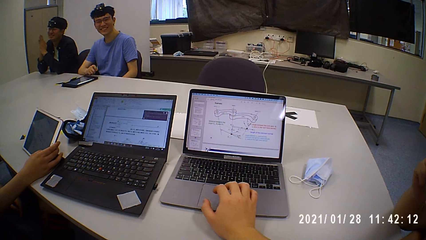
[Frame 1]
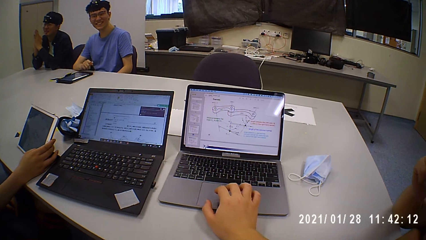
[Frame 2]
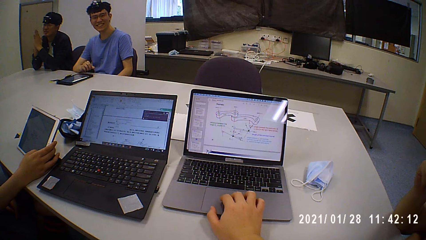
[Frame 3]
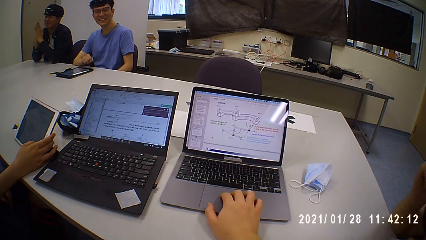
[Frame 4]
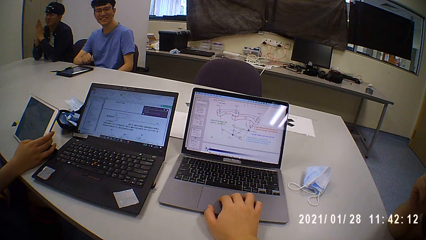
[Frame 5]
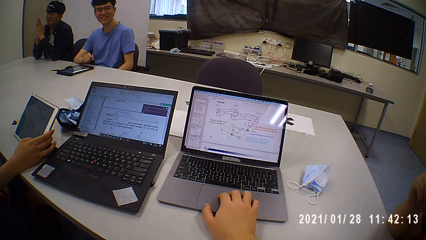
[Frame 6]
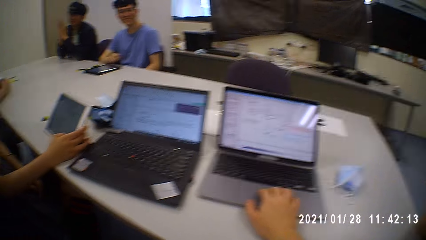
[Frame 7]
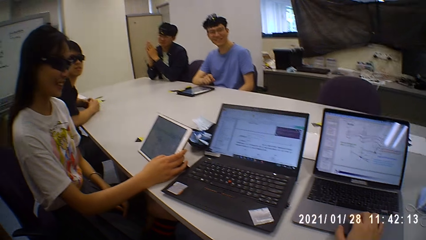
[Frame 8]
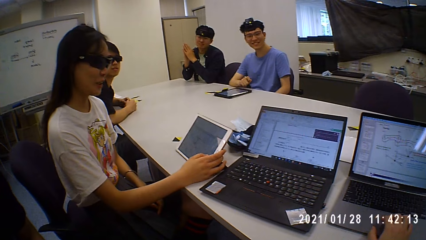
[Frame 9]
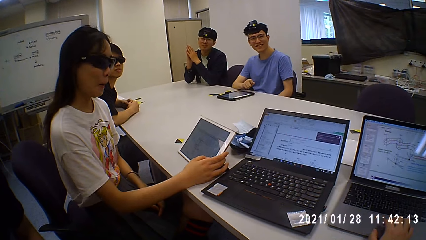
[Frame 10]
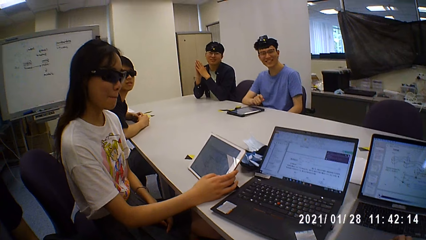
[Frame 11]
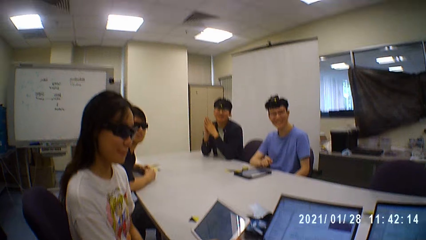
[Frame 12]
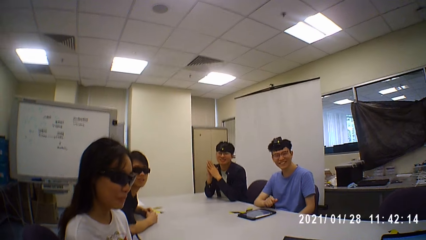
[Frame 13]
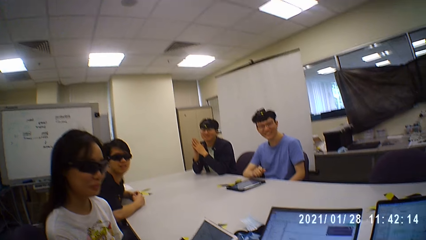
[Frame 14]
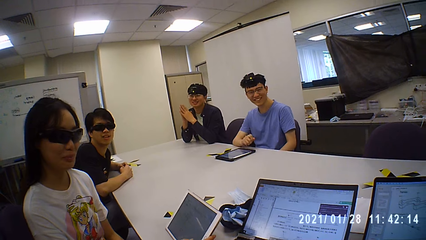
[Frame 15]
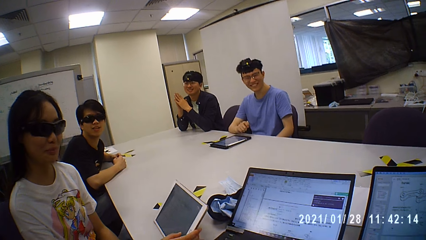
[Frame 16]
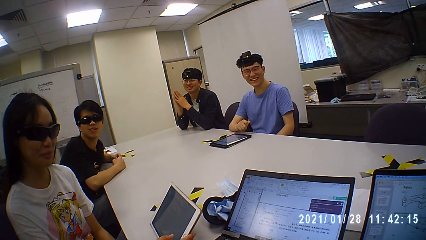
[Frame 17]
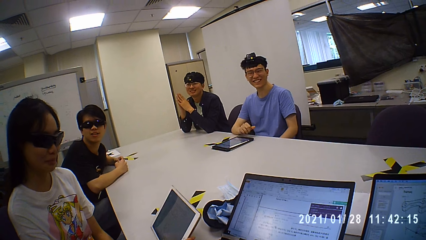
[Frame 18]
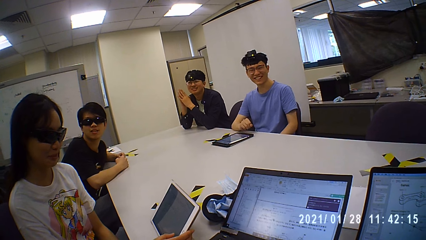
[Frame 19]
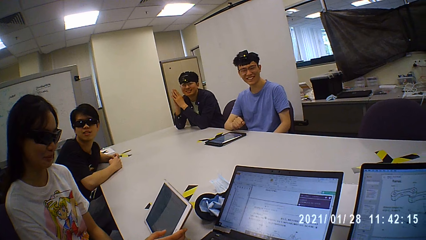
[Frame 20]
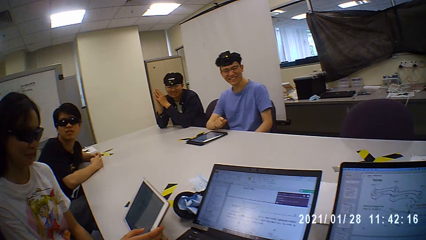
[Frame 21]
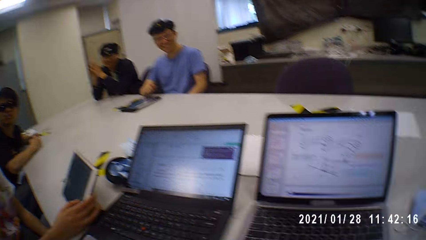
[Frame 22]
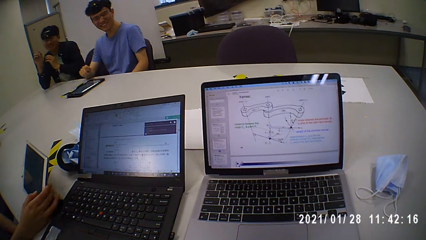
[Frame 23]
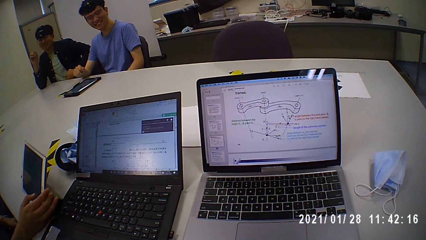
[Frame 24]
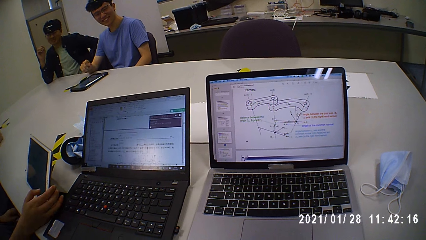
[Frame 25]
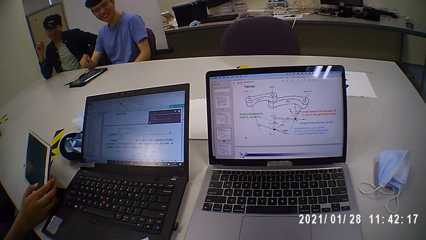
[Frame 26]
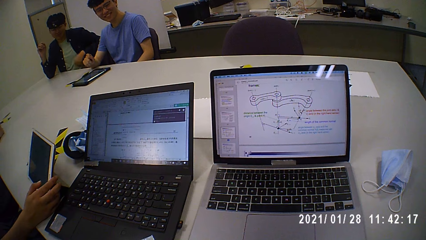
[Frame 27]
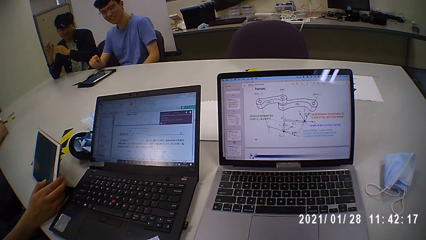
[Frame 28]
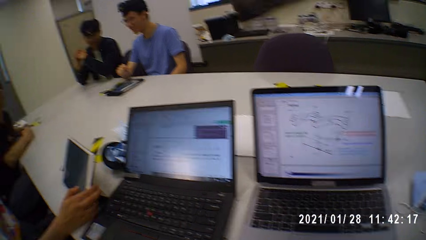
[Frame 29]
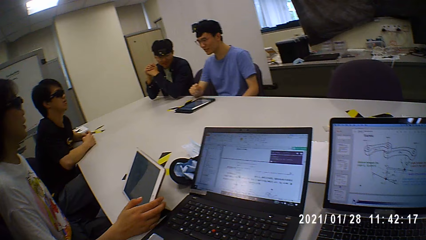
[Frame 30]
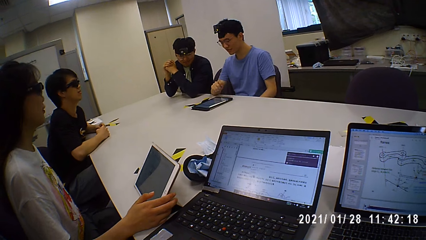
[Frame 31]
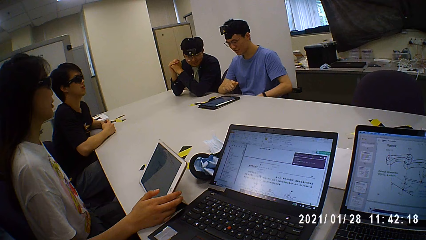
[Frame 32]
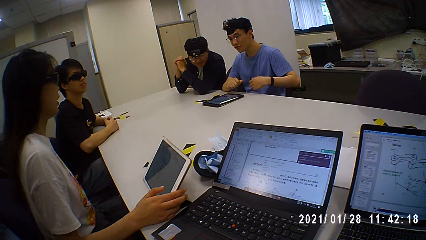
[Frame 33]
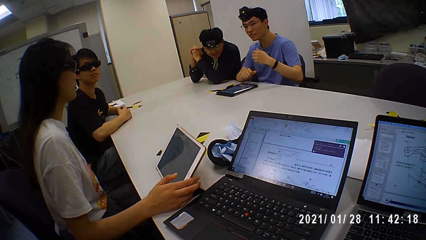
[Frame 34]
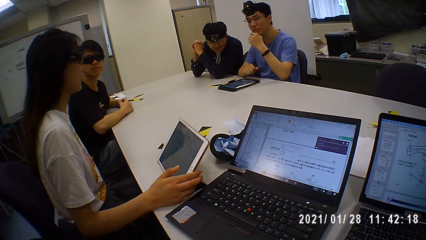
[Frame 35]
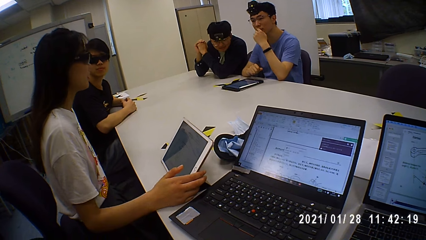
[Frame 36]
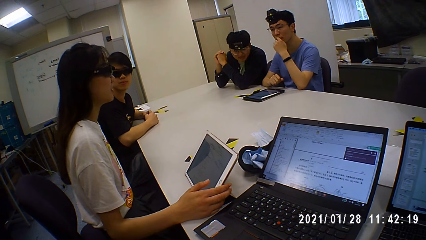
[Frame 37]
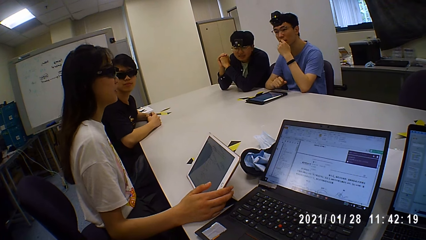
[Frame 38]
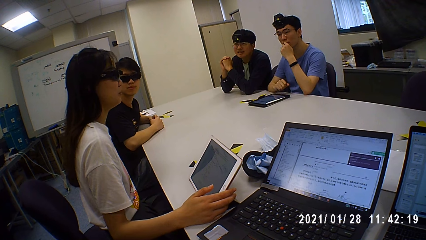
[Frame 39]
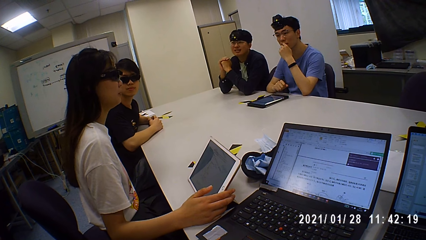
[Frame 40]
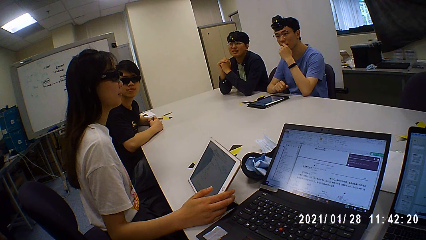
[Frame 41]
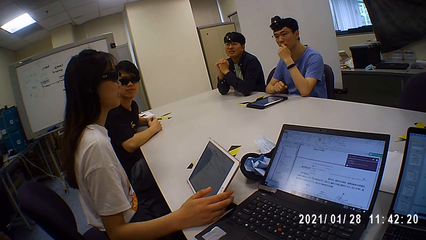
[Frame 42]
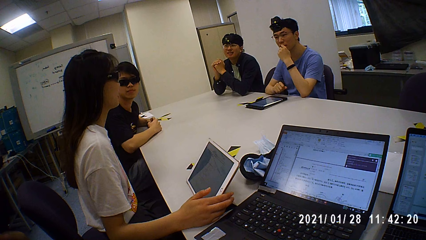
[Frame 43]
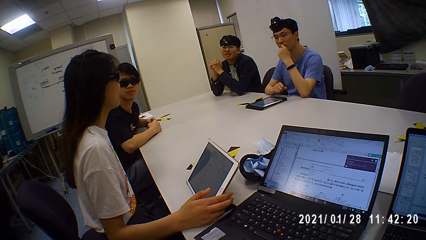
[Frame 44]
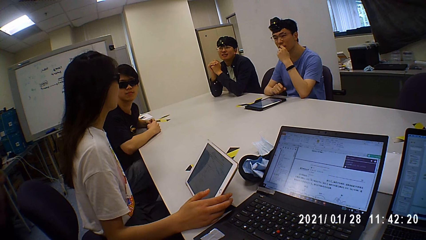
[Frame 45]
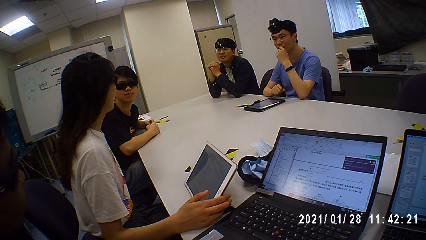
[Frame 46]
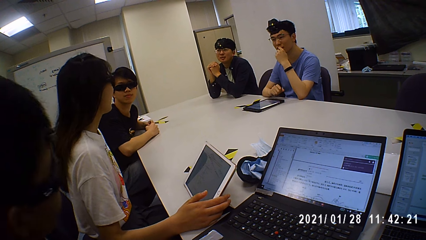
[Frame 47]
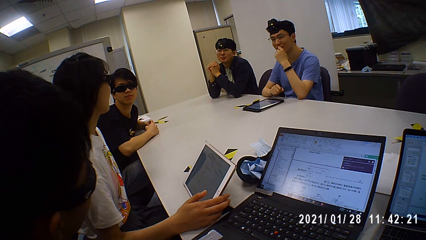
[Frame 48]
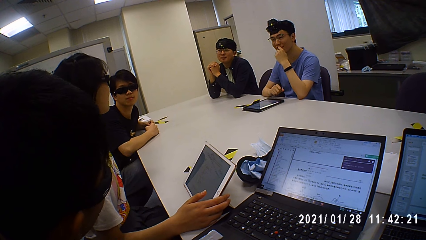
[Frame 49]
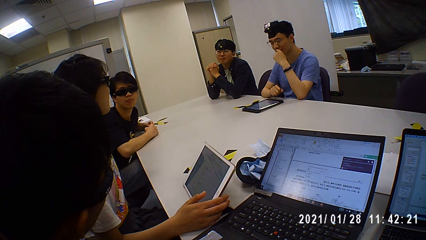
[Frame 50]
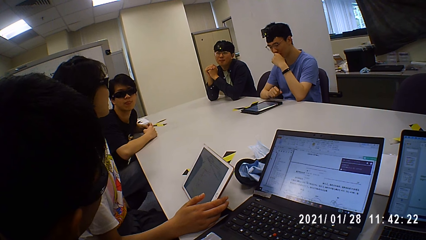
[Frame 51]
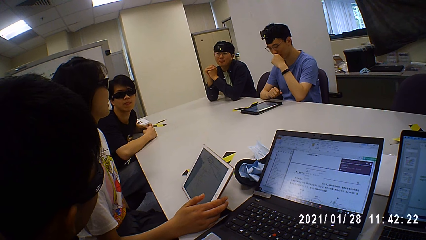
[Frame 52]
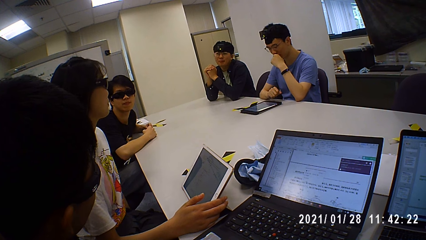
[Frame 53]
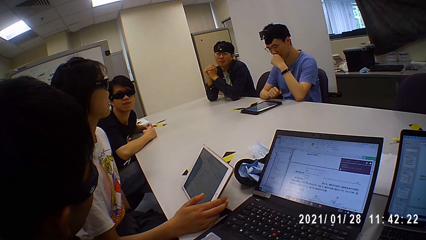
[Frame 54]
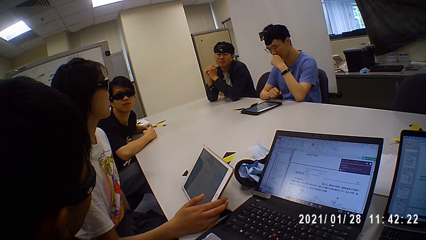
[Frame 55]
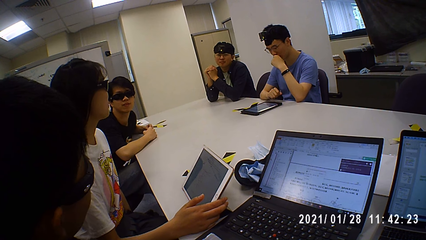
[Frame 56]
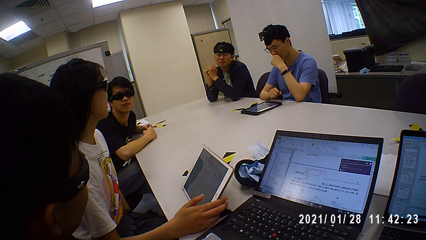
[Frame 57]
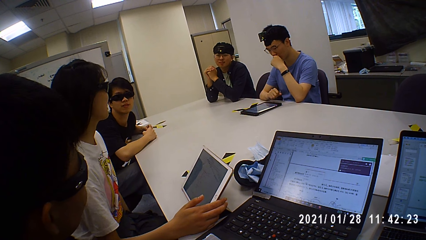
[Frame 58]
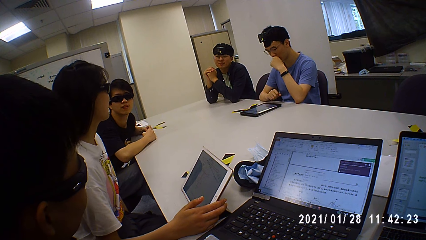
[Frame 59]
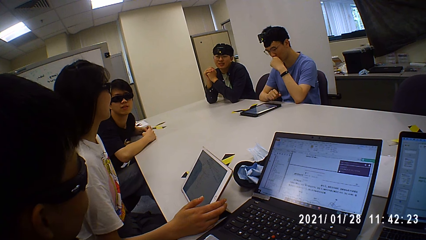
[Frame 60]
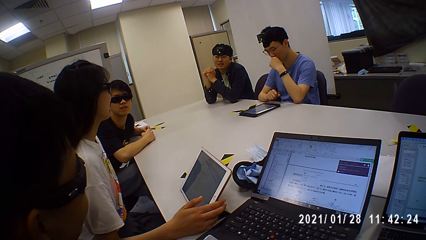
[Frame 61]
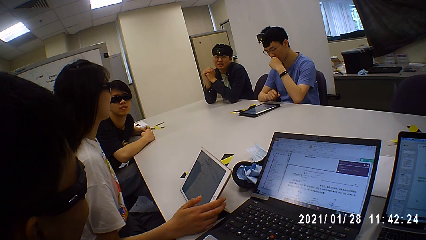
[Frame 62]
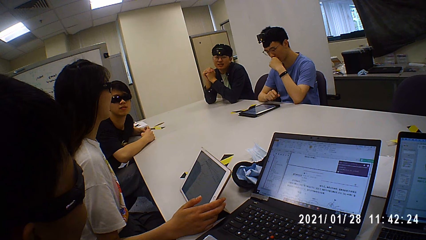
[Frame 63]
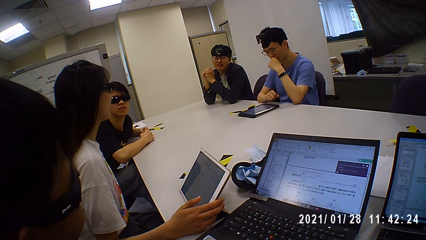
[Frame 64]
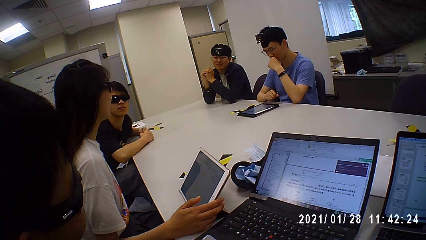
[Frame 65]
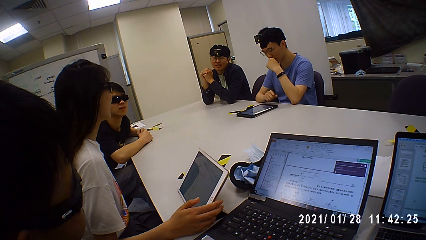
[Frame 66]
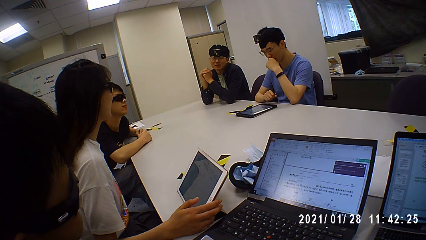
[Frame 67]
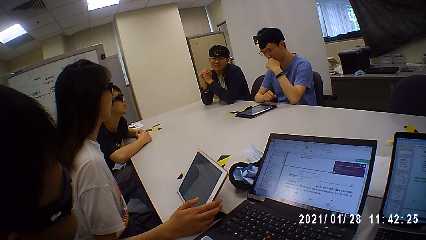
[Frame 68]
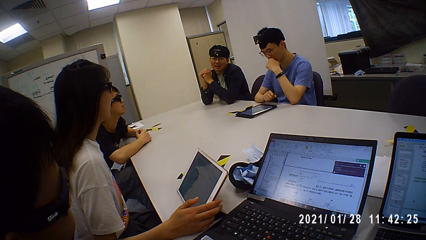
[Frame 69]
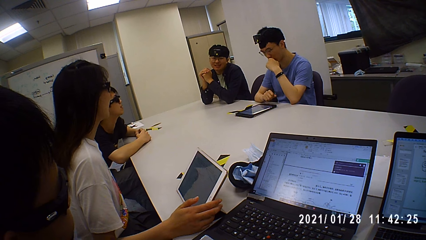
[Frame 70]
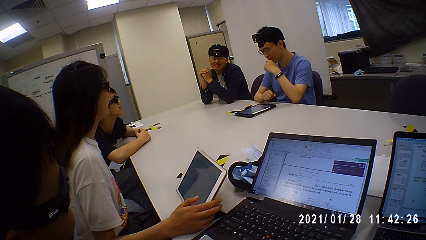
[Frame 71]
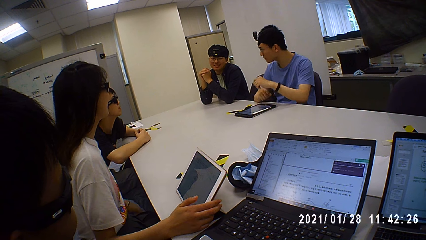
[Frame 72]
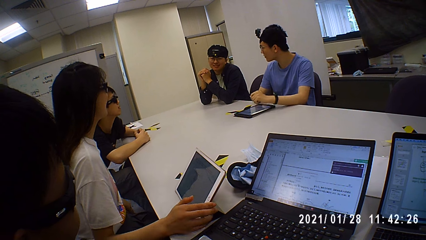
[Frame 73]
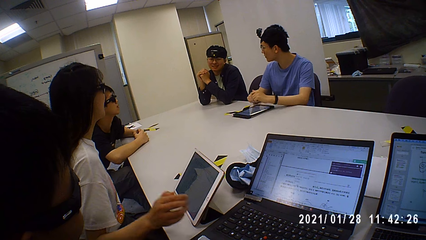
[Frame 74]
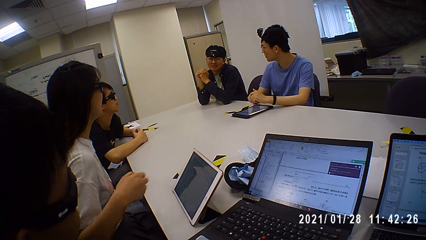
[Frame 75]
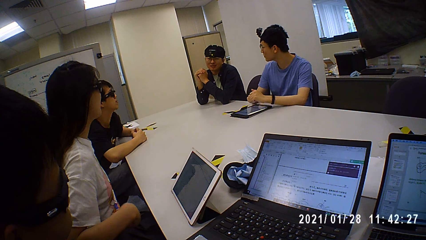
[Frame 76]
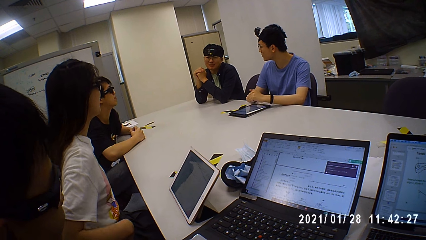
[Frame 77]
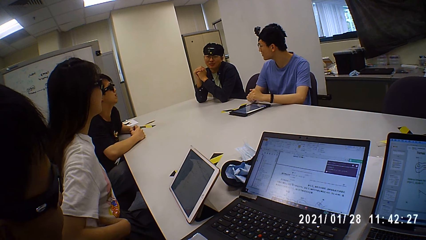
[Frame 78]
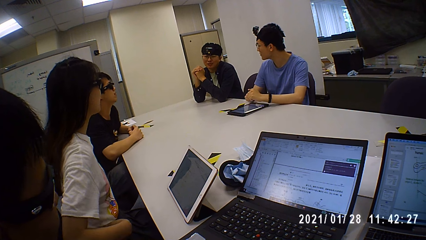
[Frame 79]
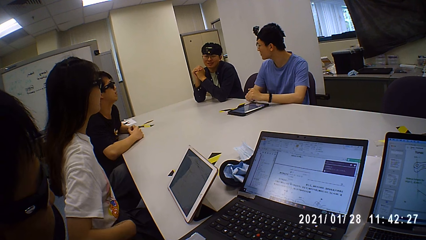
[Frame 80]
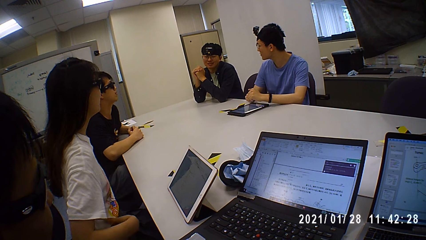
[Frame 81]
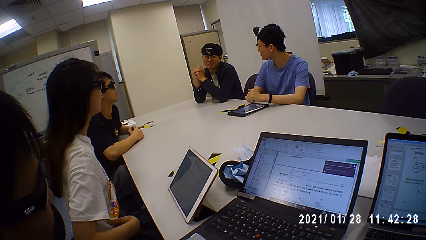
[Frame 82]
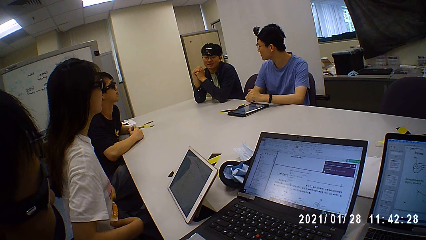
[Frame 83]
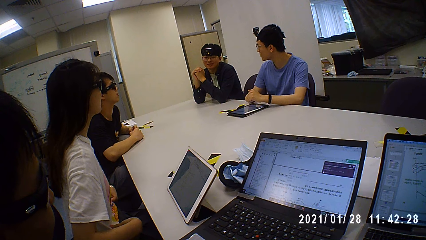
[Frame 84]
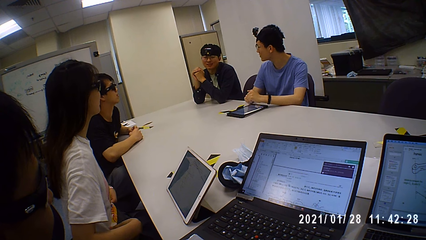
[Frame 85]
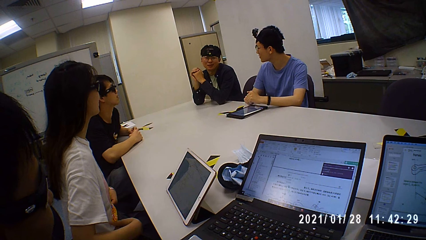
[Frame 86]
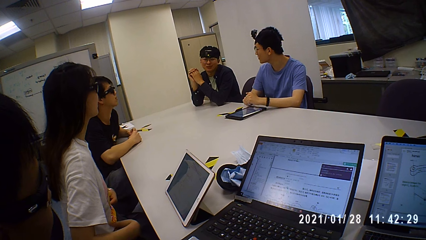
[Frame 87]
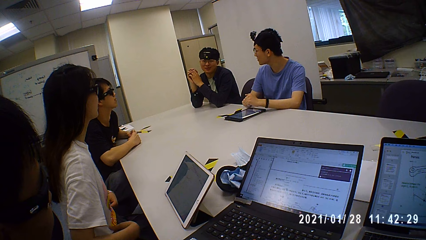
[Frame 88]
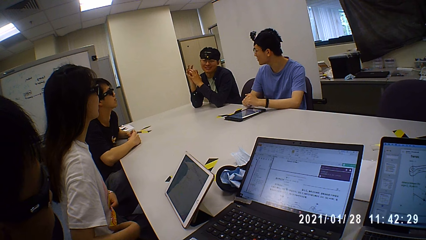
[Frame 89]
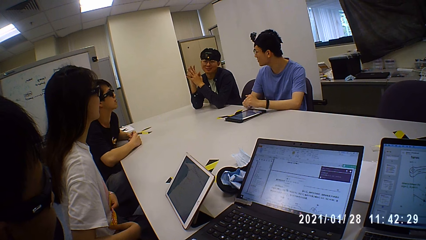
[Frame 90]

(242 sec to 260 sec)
The camera wearer talks to a man, looks at the laptop and touches the laptop touchpad. Another man talks to the camera wearer. The camera wearer talks to the first man. They laugh. The first man laughs. A person laughs. The camera wearer looks at the laptop. A woman talks to the first man. The first man talks to the woman.
